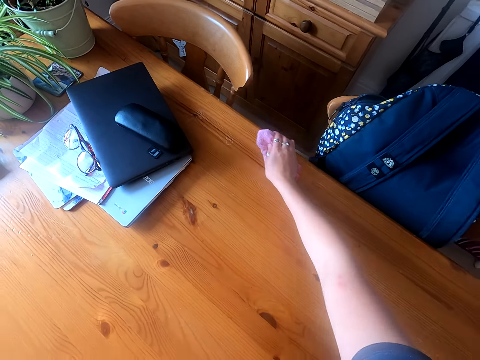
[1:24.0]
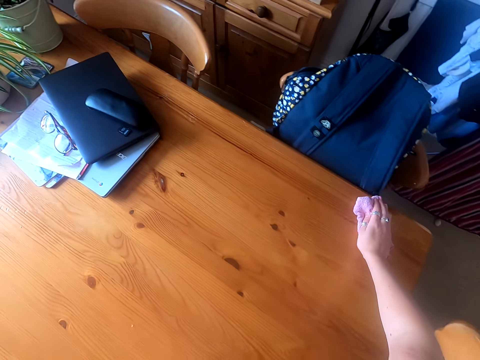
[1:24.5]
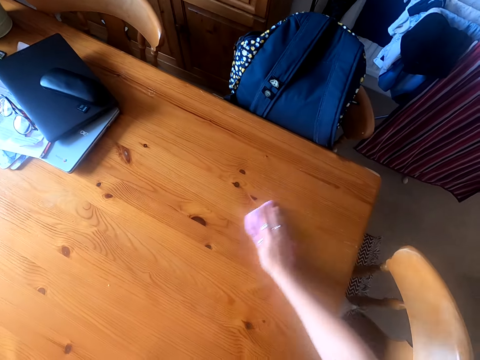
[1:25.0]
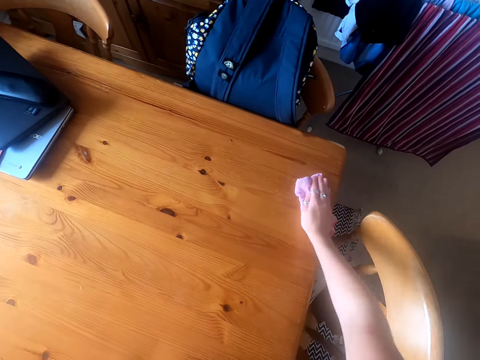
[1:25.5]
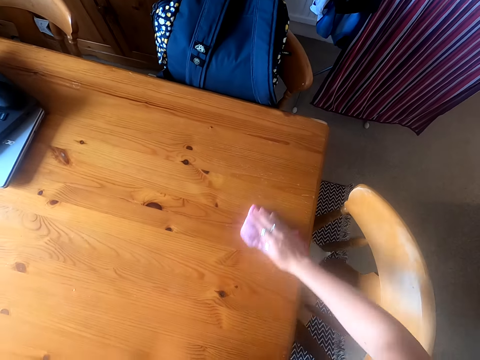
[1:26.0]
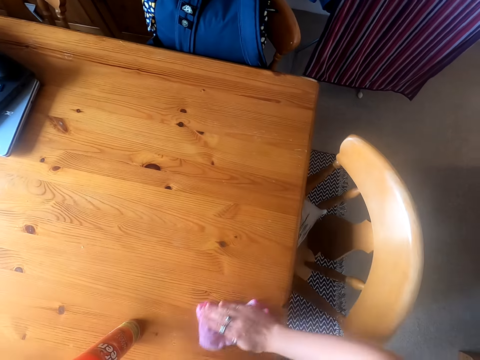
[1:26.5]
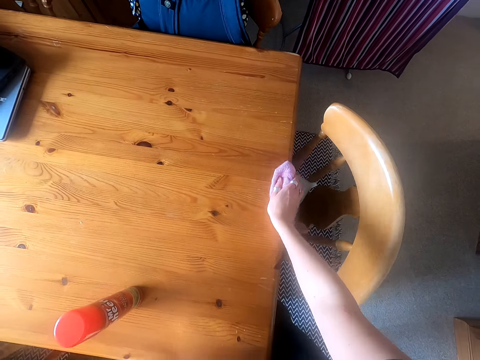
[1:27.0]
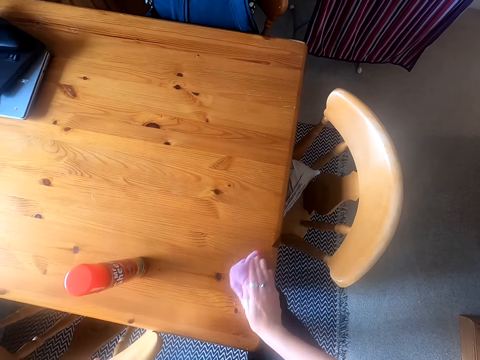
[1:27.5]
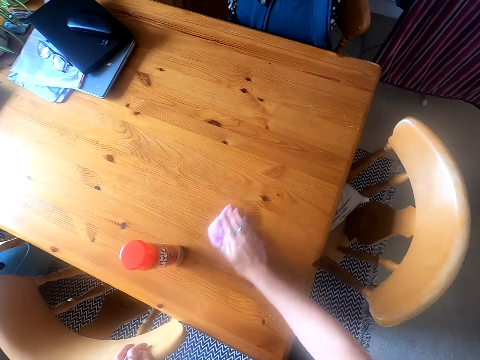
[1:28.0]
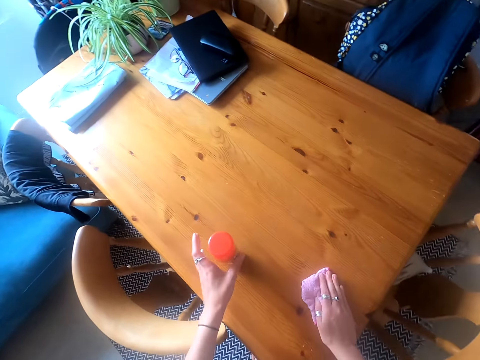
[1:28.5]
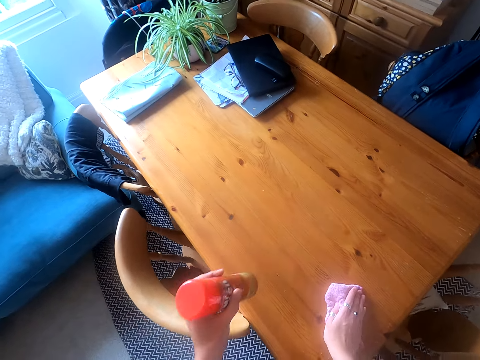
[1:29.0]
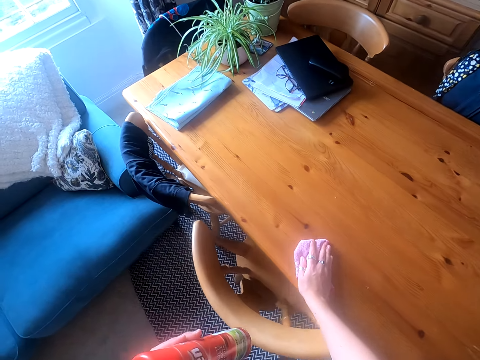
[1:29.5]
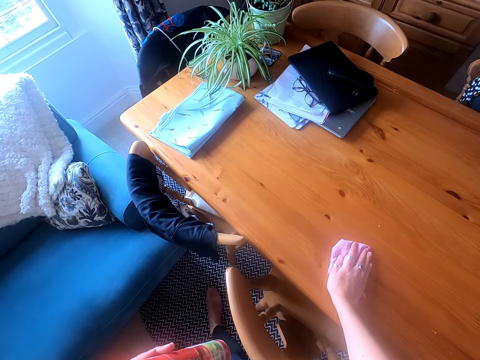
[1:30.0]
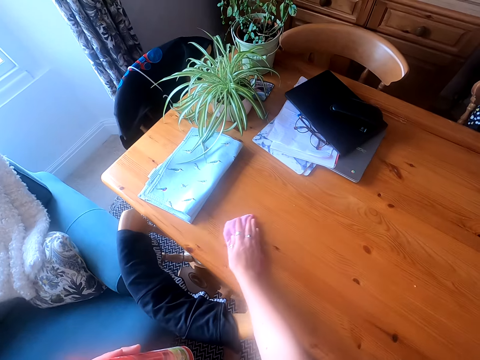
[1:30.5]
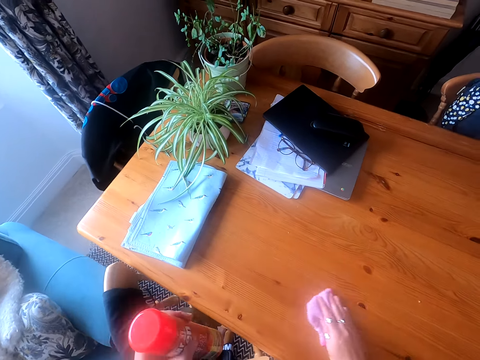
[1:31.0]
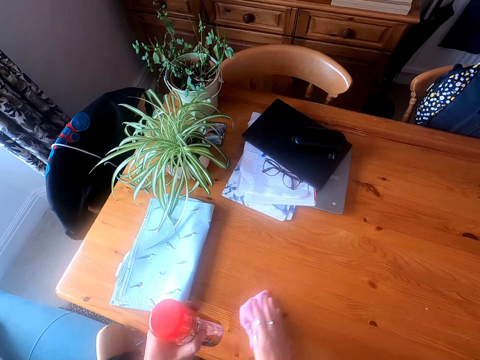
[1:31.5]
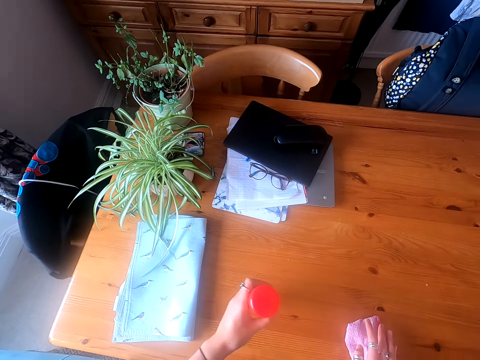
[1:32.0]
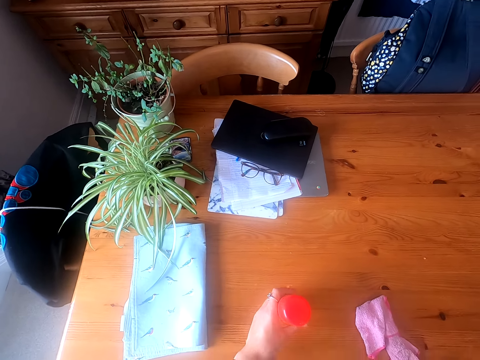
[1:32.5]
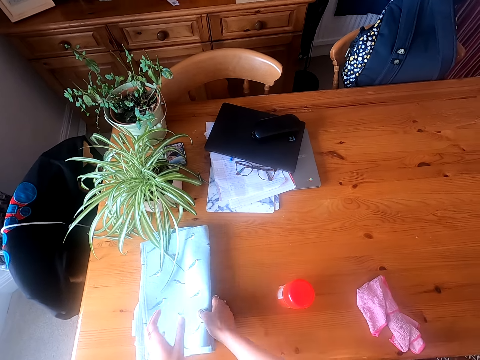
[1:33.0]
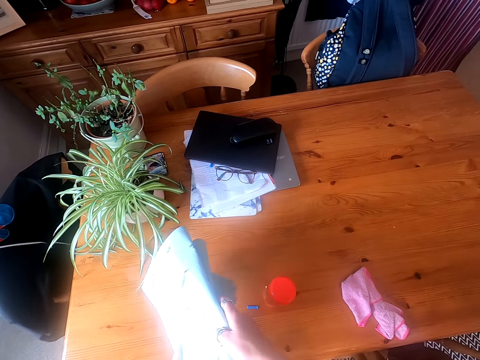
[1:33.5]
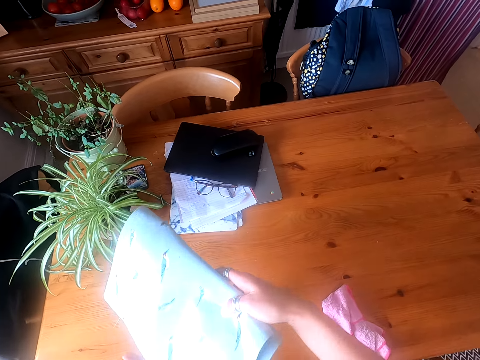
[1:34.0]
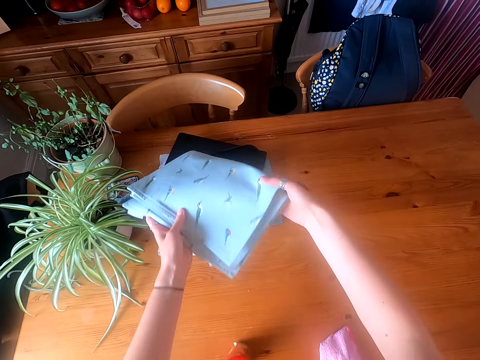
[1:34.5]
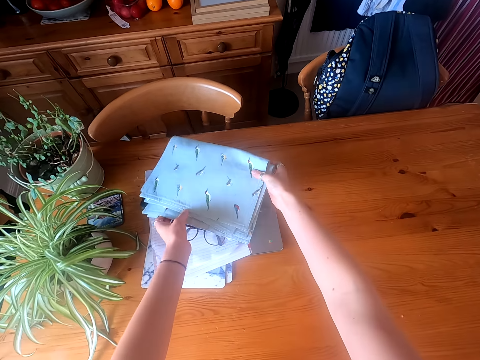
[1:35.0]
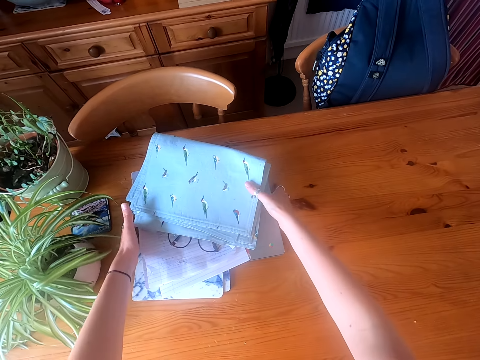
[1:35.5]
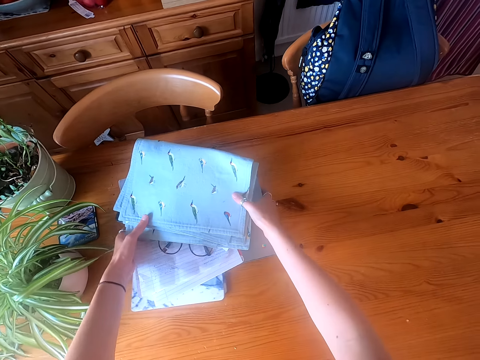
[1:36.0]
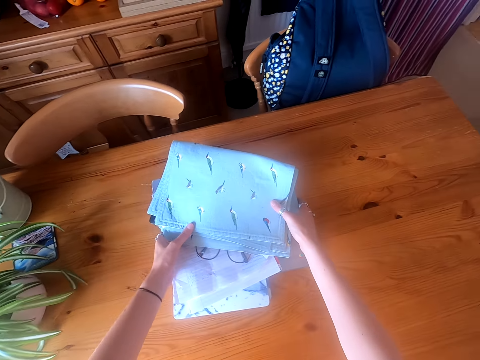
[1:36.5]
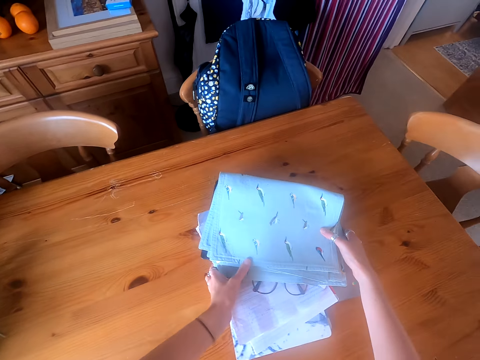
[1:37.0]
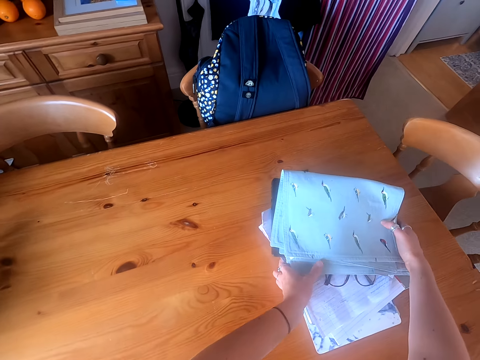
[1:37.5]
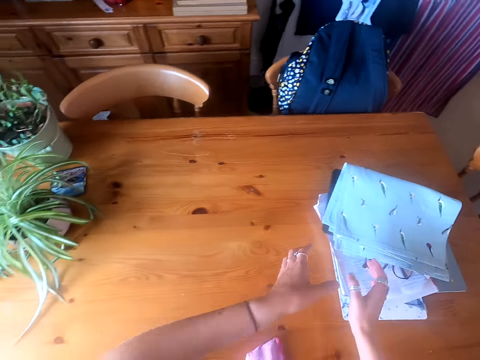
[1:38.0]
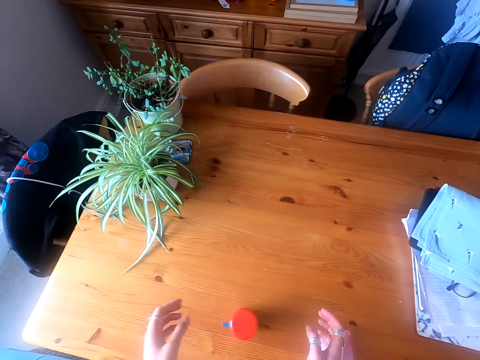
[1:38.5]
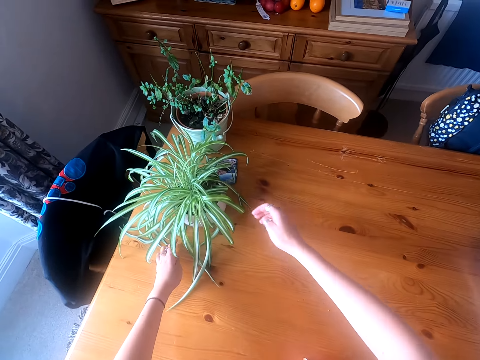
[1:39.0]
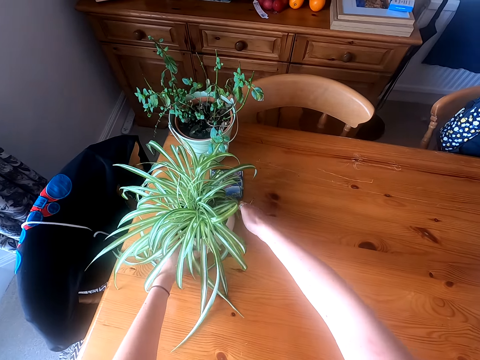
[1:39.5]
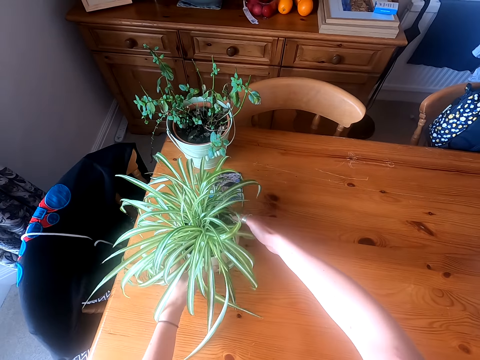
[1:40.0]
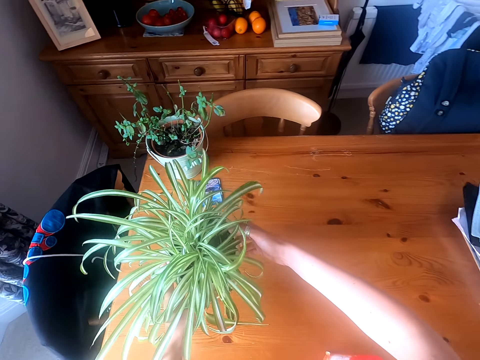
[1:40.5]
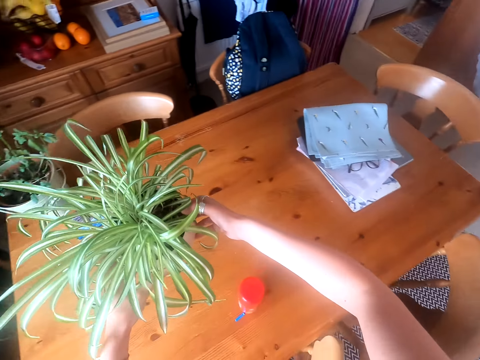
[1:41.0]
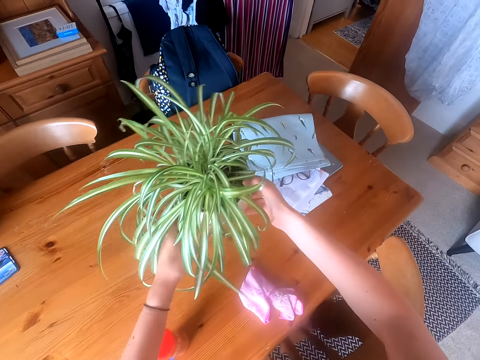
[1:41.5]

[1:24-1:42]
The camera wearer lifts the surface cleaner bottle from the table. They wipe the table. They drop both the wipe cloth and the cleaner bottle on the table. They pick a folded cloth on the table. They drop the cloth on a laptop on the table. They shift the cloth, the laptop and papers on the table. They look around. They move the flower vase.

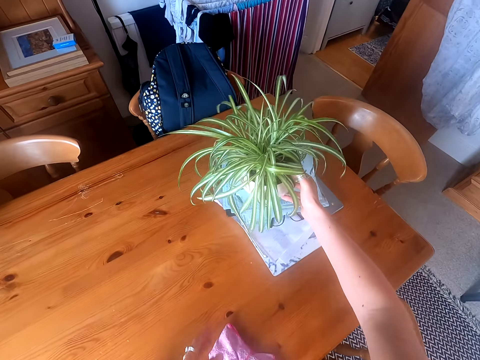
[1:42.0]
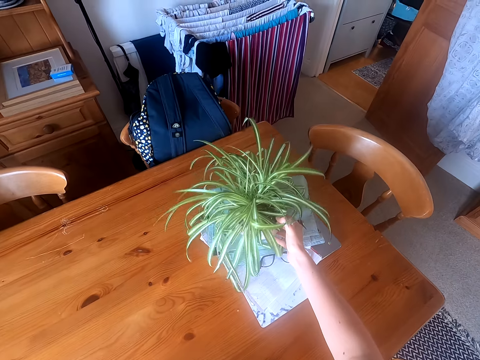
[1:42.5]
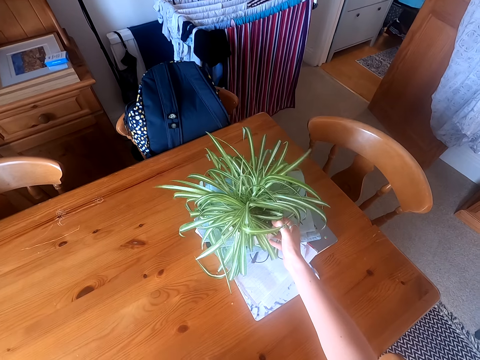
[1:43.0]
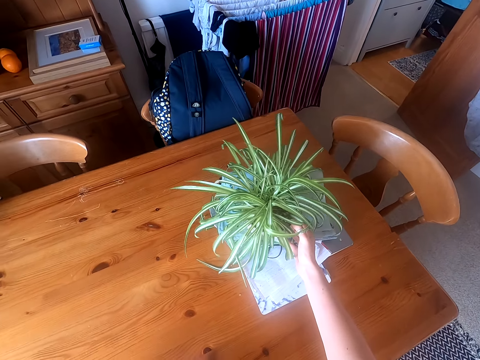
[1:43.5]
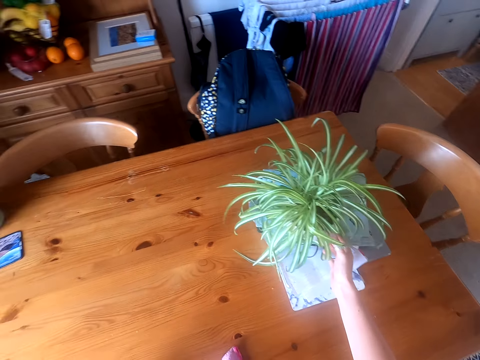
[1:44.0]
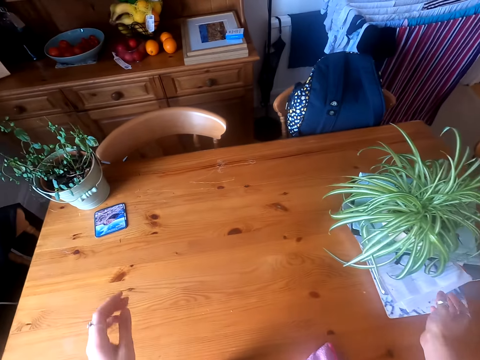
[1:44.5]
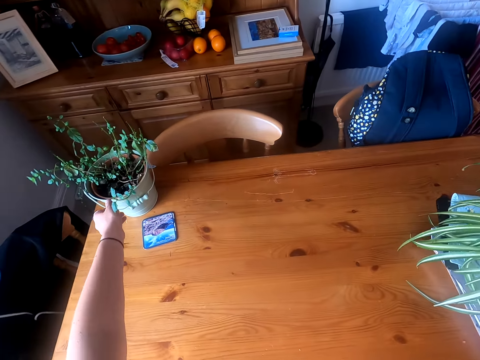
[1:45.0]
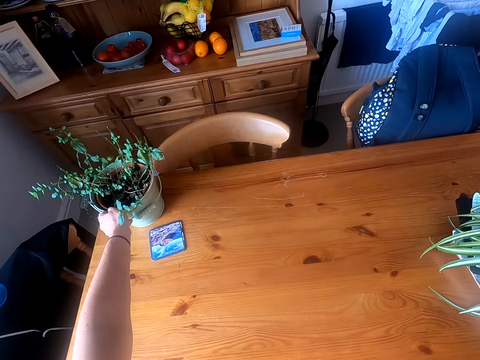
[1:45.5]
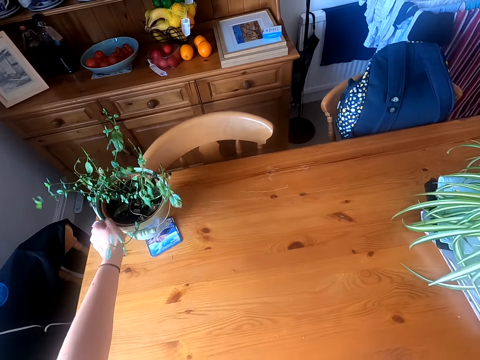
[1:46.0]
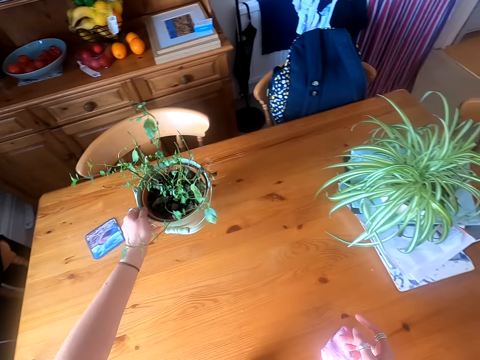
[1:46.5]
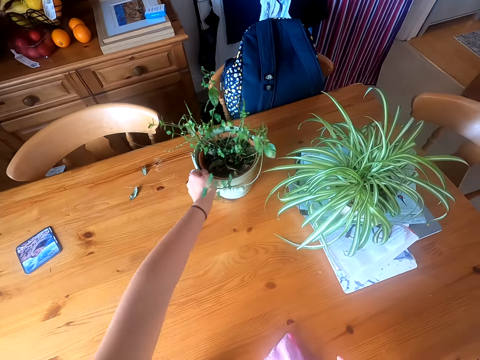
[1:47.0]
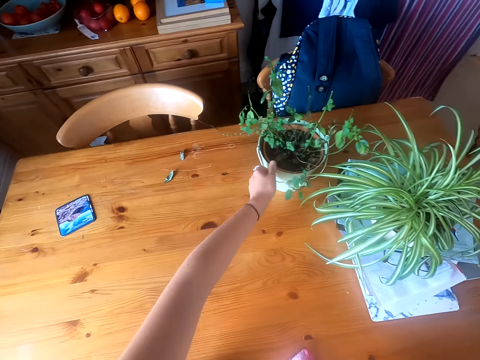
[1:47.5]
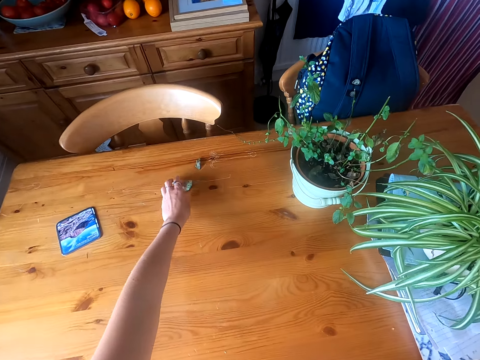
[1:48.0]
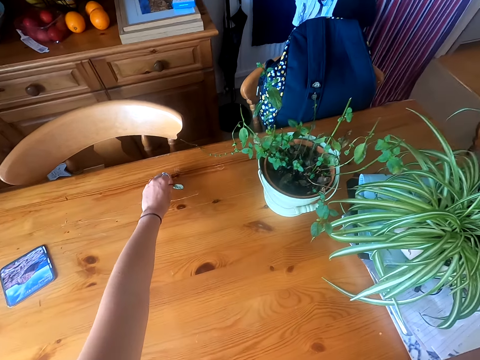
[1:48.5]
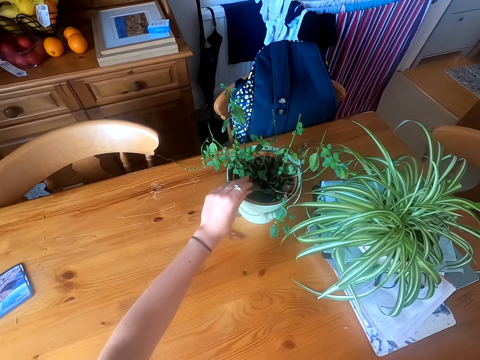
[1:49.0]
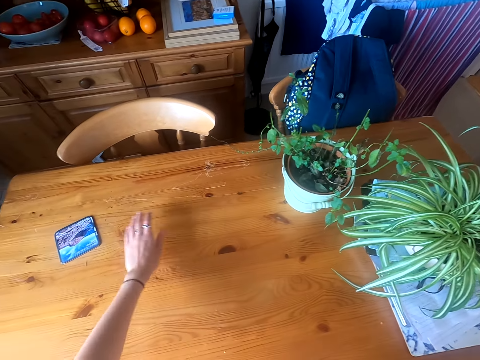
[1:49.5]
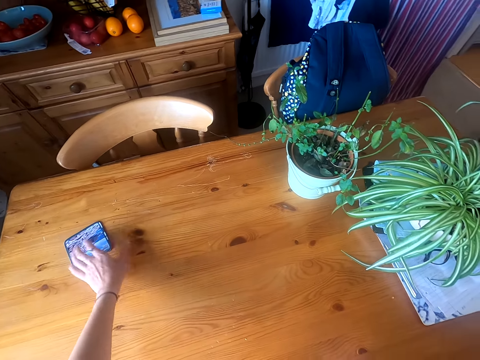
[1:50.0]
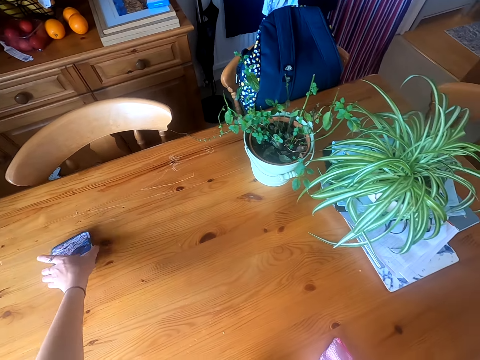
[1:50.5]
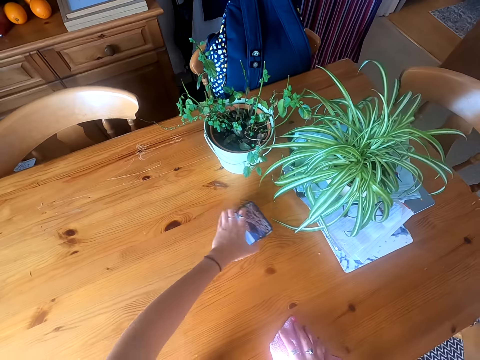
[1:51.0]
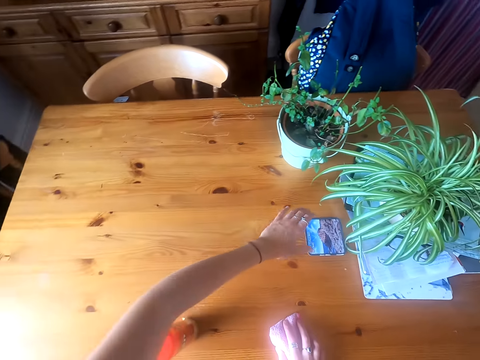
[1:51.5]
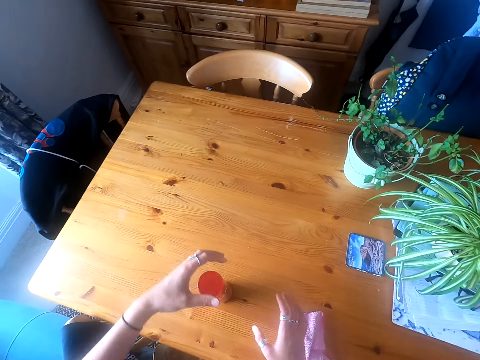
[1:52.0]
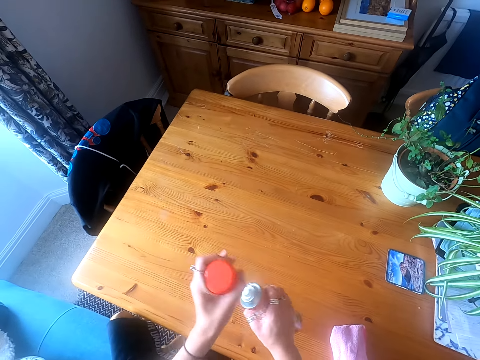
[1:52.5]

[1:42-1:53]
The camera wearer shifts another flower pot on the table. They collect flower leaves on the table, drop the leaves on the flower pot, and shift a paper flower on the table. They move the table mat. They open the surface cleaner bottle lid on the table.
